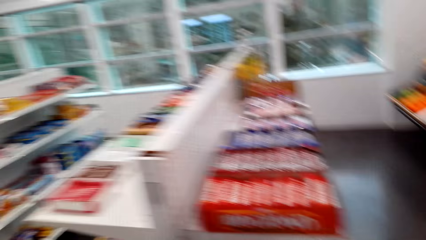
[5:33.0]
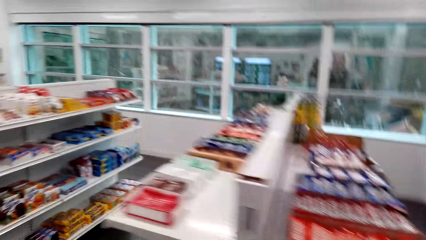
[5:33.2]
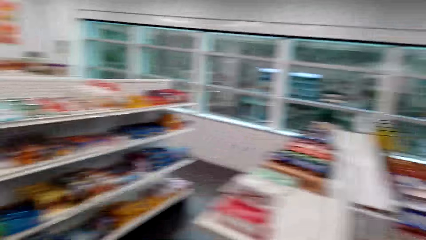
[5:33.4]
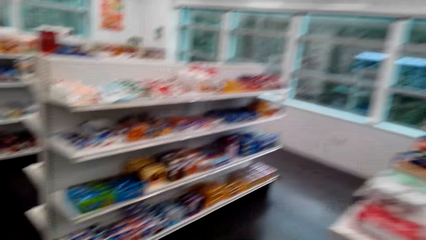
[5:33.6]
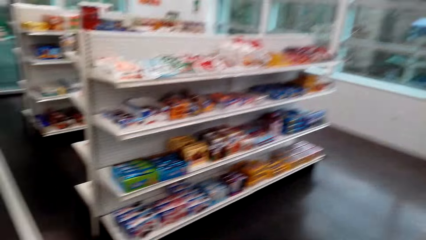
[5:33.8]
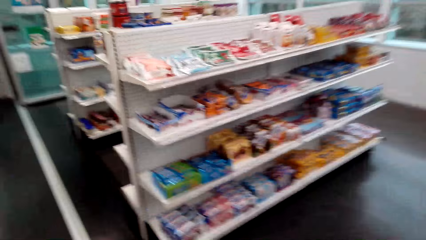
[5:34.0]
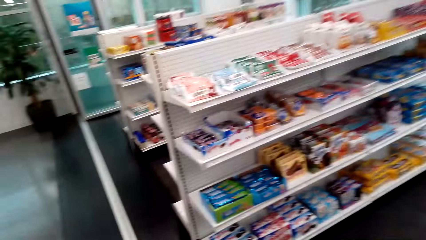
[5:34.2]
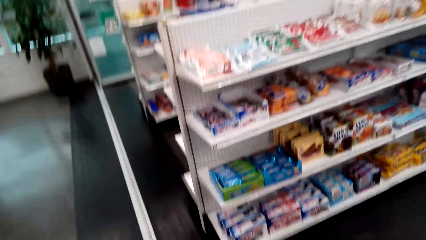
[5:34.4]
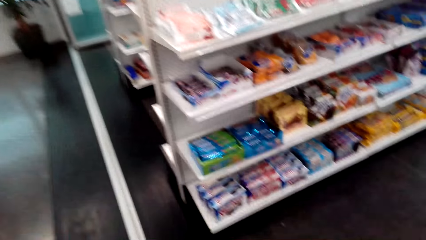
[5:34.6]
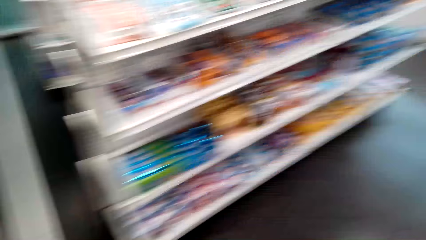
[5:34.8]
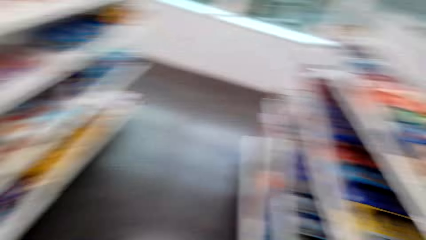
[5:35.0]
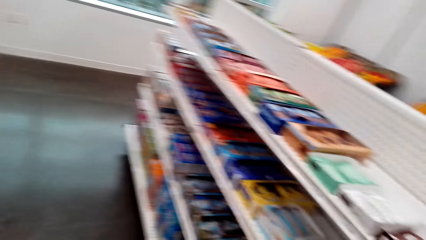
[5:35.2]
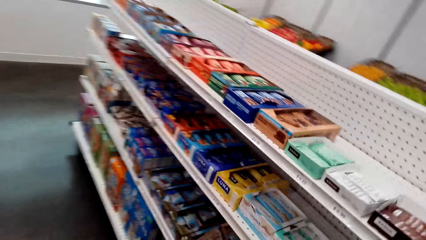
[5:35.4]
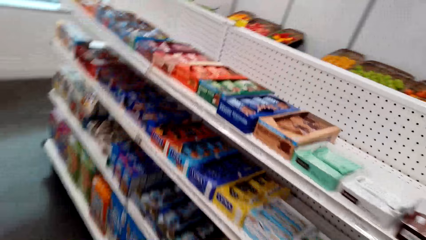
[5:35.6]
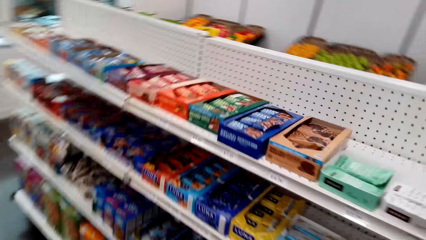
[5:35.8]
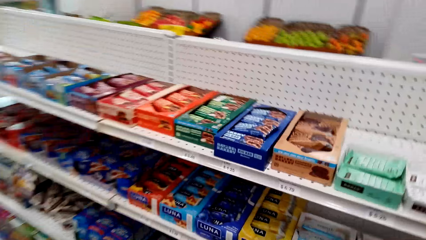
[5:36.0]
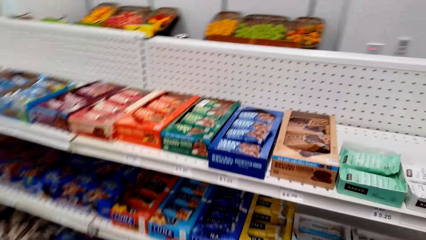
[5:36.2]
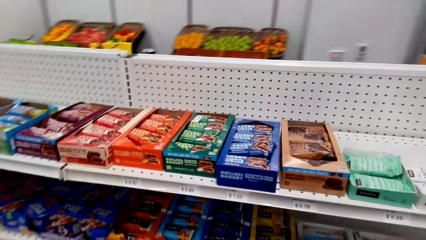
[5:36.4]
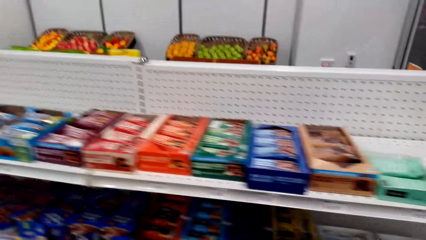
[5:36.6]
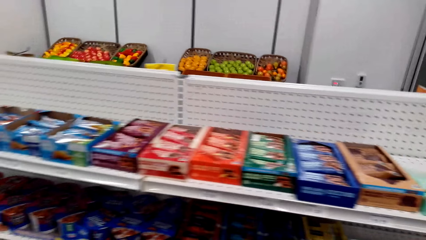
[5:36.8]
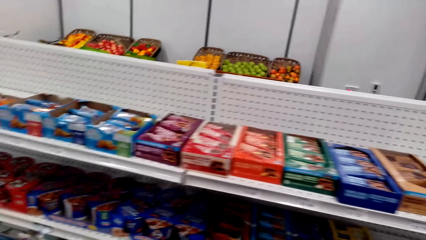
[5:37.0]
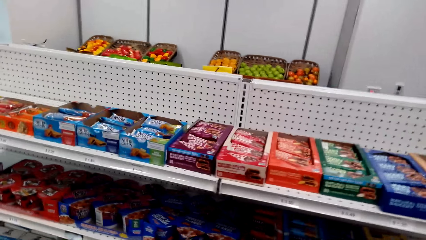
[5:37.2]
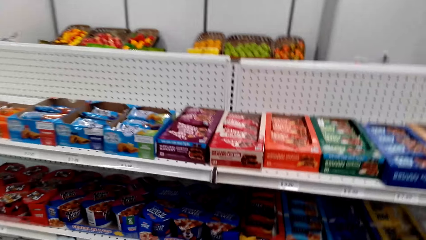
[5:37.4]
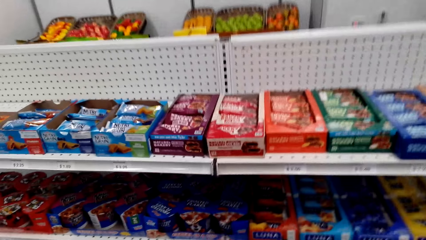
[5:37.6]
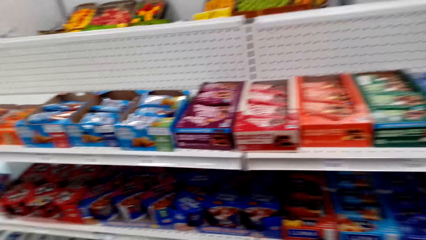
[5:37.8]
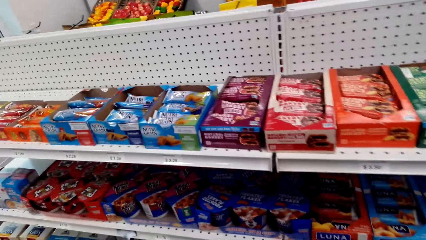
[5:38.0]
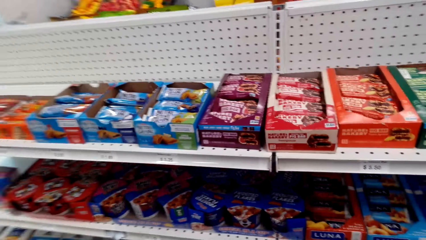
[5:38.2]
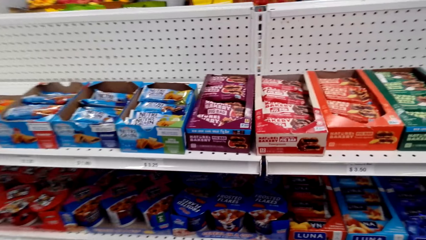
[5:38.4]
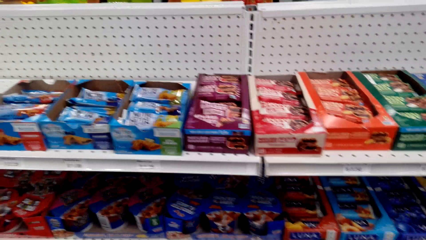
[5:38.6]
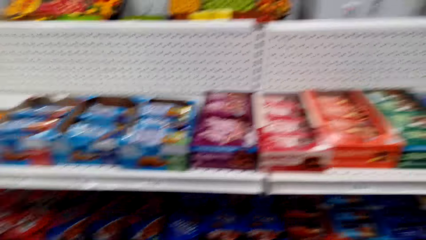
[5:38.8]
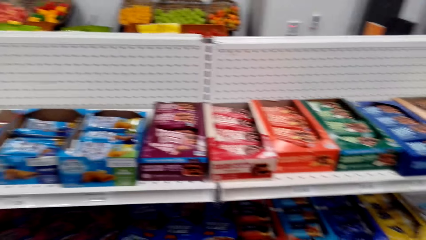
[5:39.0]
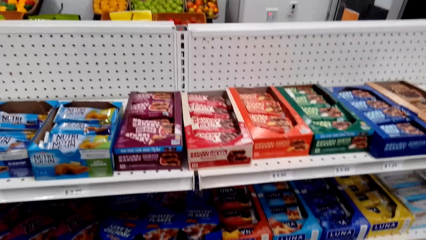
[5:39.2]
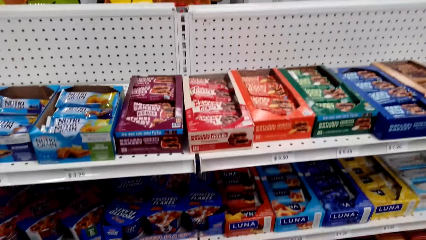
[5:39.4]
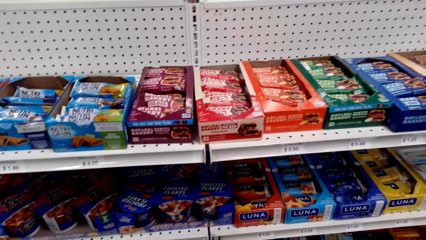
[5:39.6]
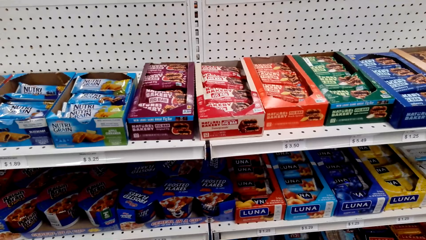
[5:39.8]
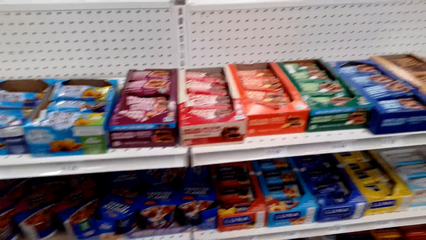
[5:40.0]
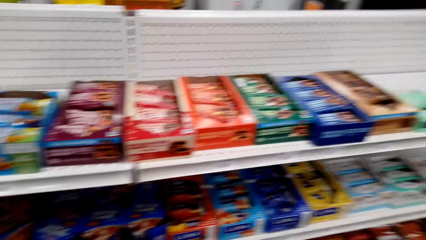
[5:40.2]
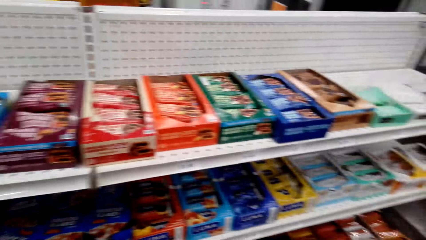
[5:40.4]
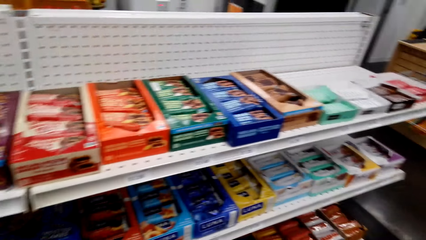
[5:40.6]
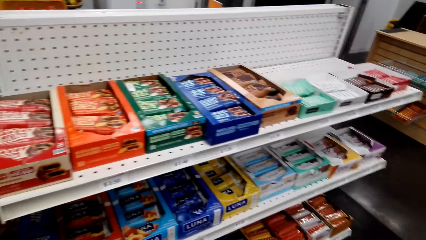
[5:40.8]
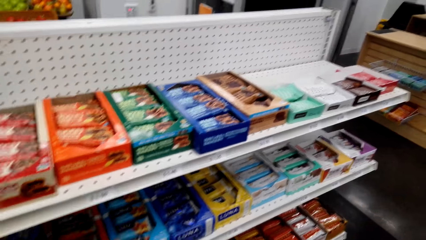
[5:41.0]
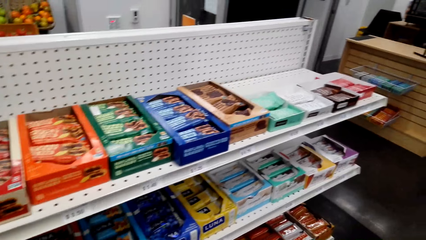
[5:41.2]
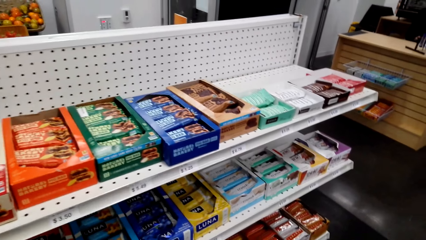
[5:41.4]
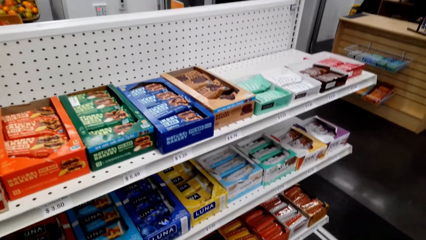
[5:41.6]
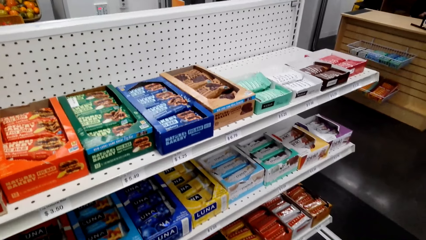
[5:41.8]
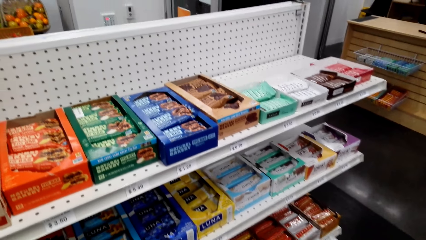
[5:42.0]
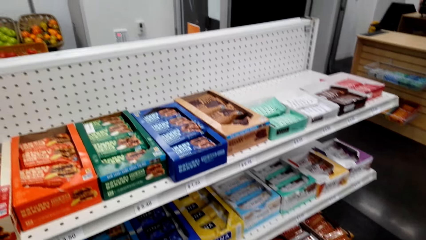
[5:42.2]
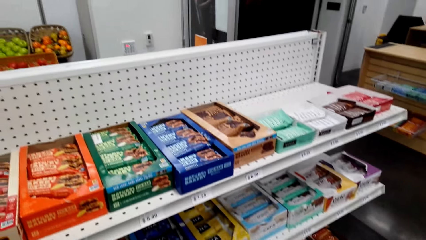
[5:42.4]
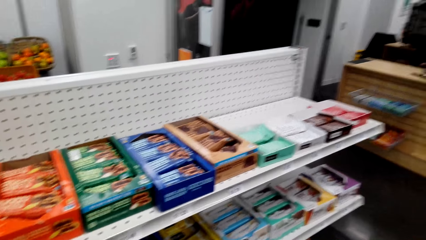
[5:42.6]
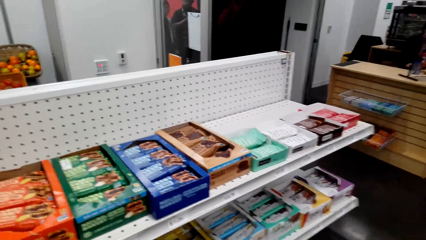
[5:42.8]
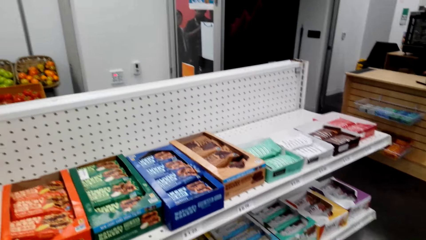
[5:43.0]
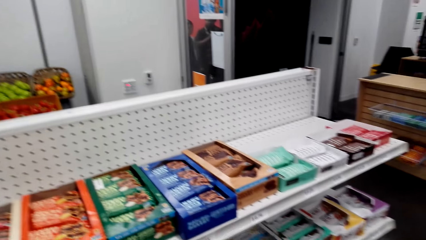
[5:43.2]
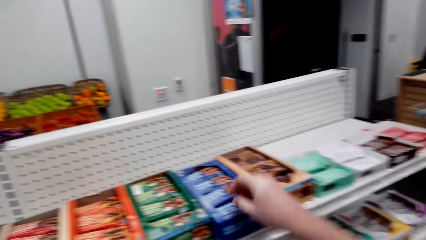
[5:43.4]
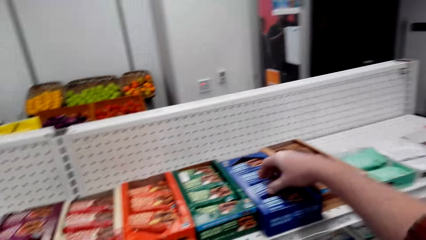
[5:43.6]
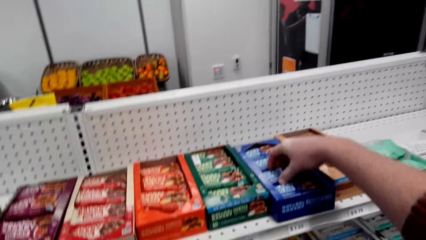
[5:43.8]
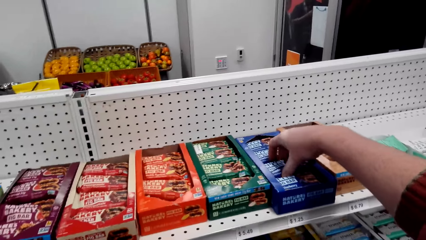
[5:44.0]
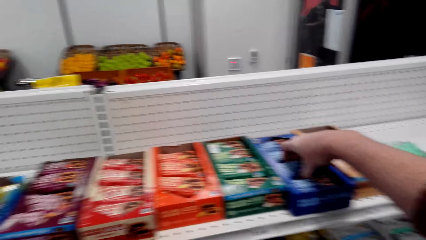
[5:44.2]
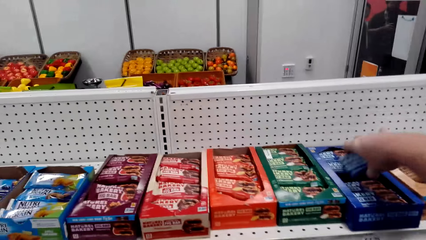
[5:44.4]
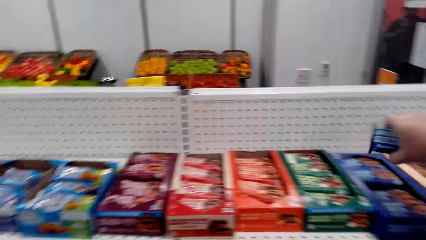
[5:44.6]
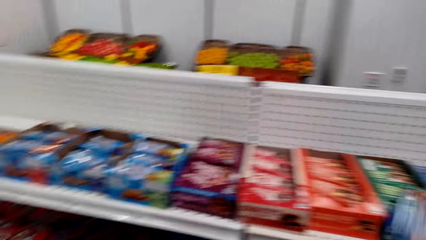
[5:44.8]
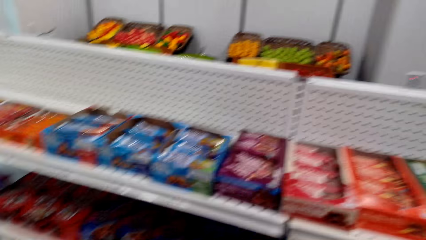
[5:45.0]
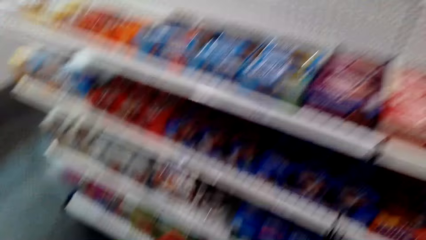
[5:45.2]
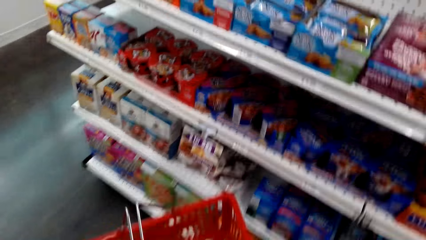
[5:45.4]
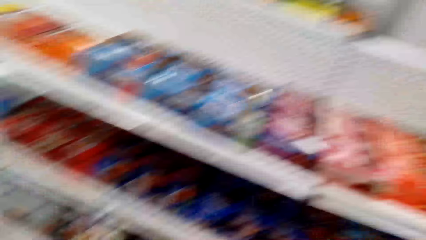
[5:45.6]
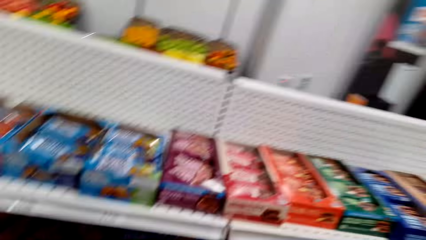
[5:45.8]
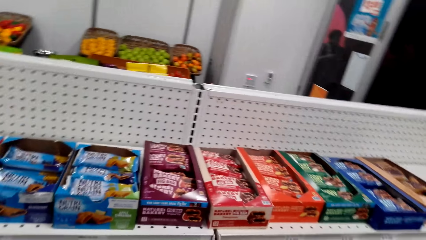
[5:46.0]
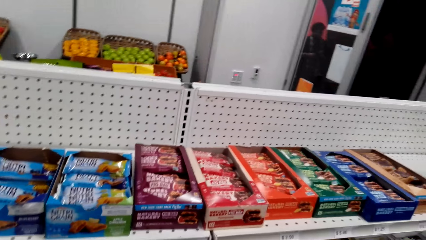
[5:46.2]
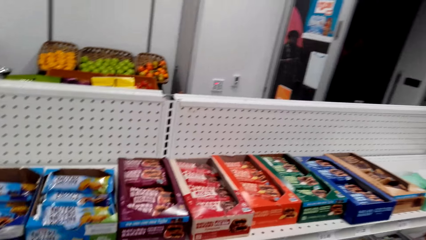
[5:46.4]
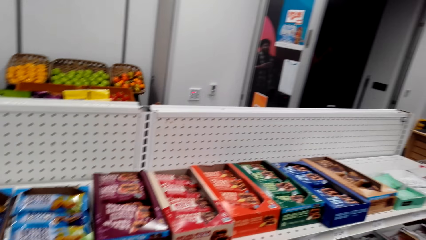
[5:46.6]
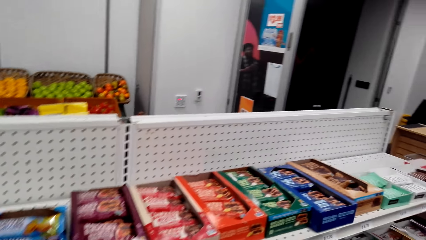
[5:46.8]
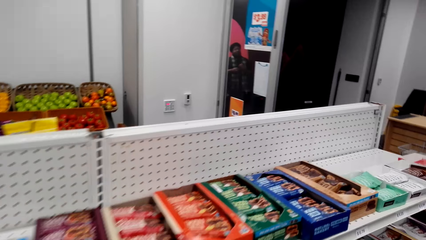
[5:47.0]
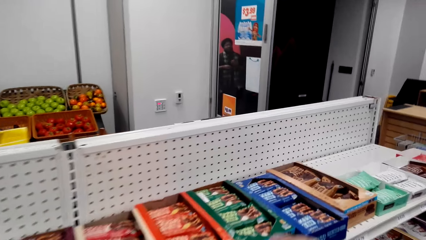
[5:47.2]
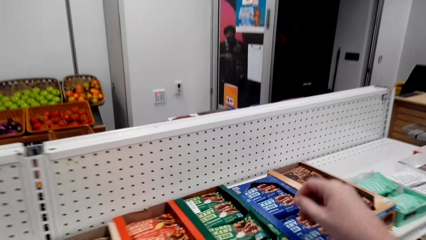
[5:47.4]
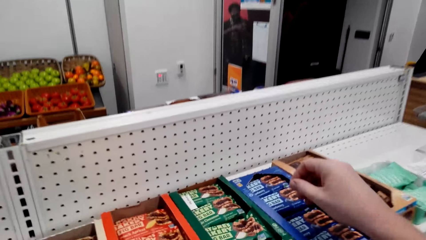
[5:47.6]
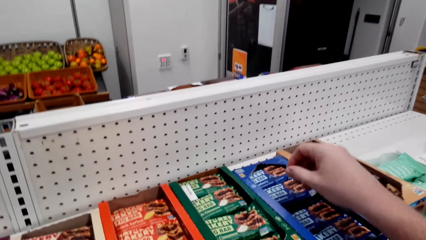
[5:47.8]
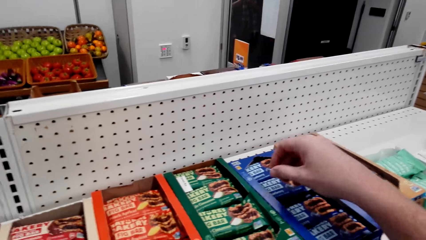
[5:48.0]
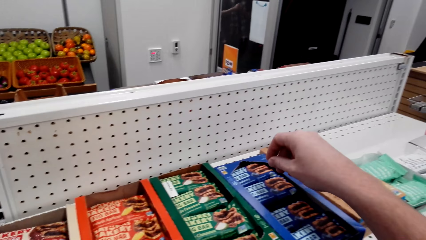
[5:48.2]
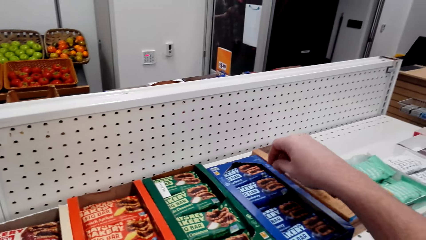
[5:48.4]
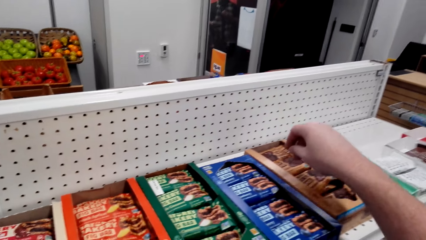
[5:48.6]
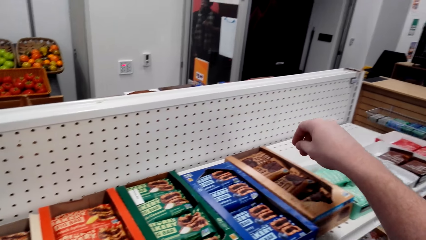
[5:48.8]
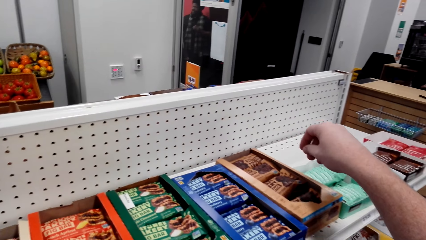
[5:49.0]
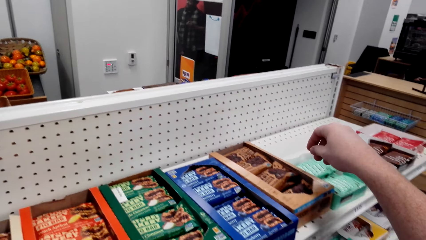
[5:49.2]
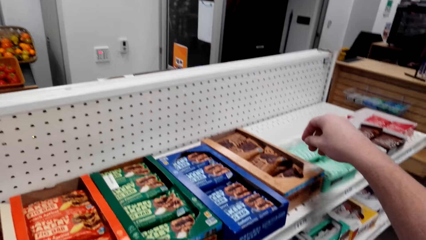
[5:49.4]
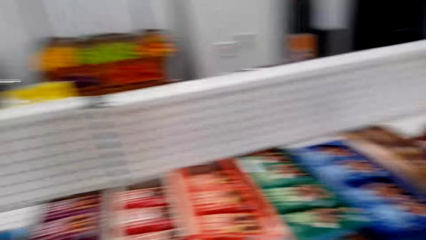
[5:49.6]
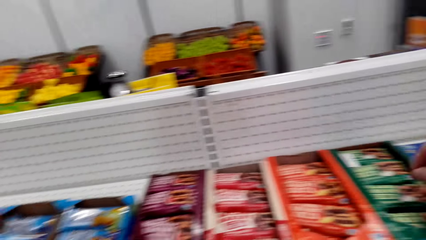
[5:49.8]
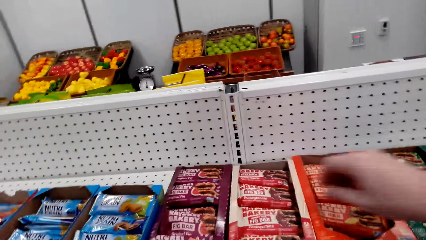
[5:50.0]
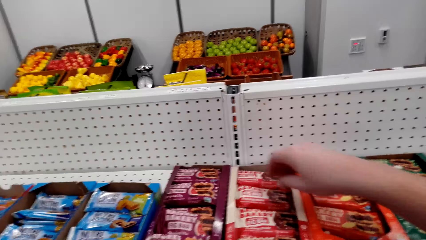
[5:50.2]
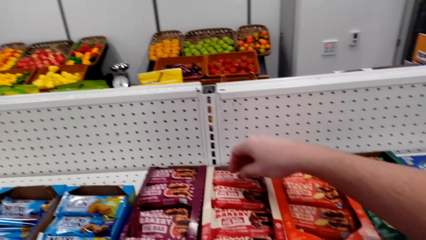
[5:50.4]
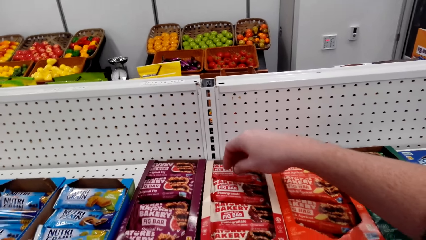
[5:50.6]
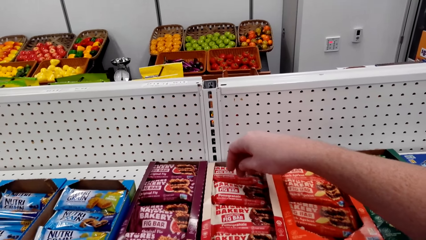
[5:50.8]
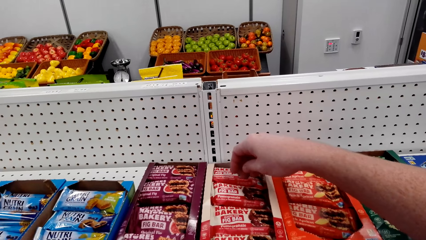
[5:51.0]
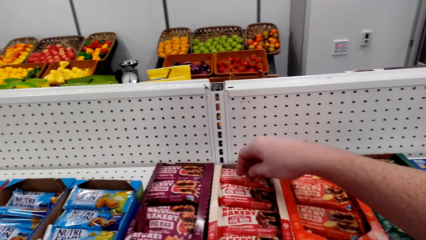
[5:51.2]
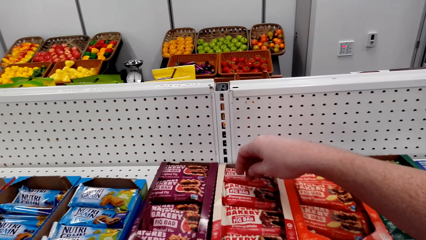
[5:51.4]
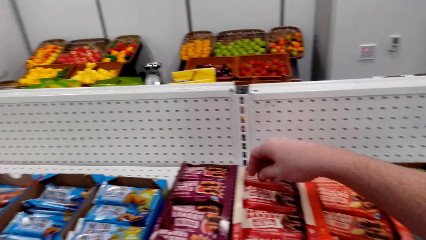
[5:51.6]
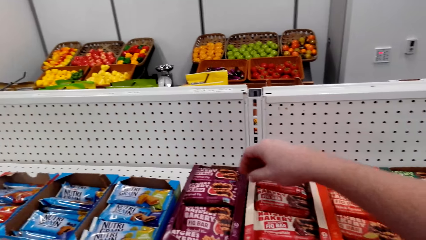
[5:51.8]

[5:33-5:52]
The camera wearer picks up fig bars from the shelf.
